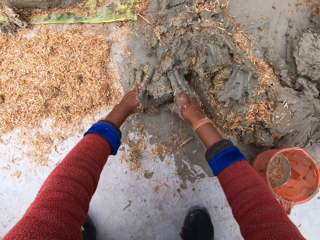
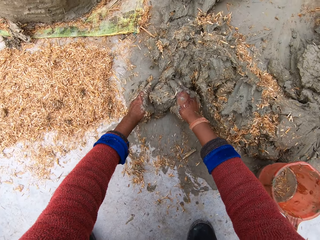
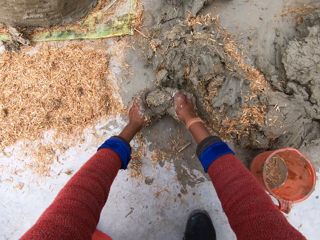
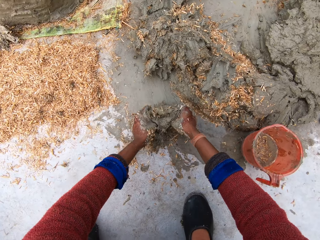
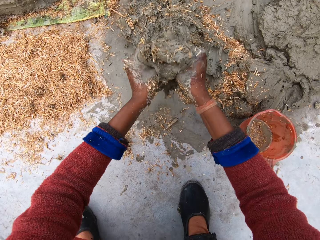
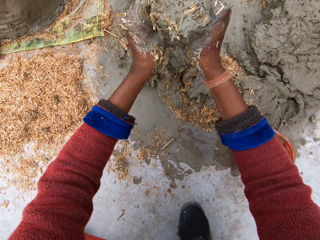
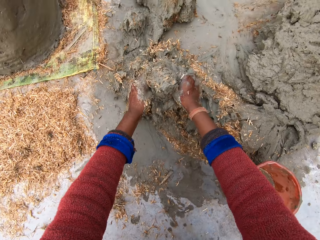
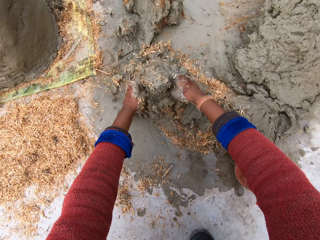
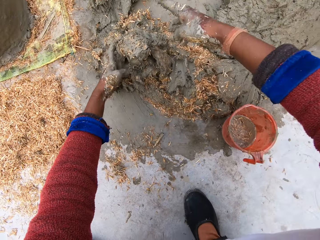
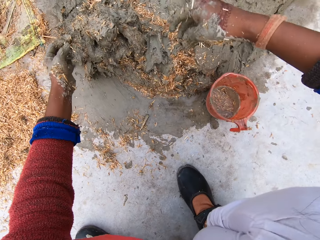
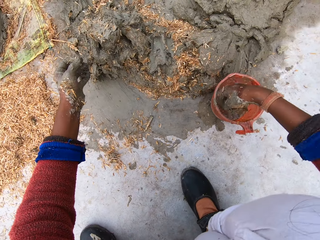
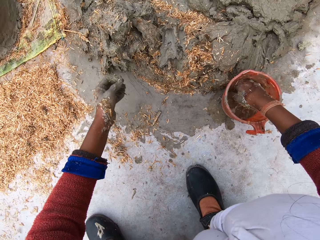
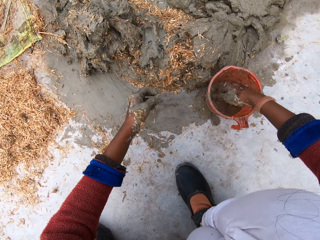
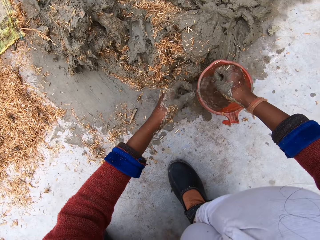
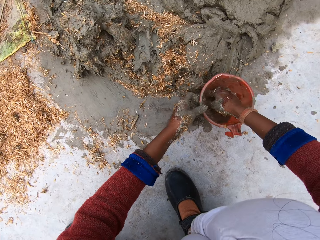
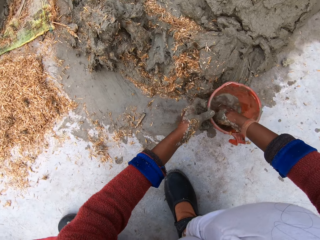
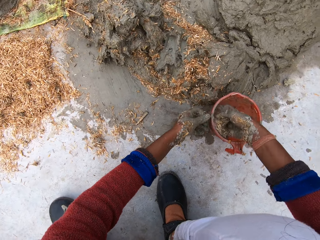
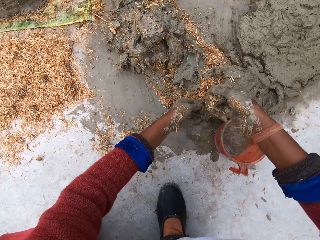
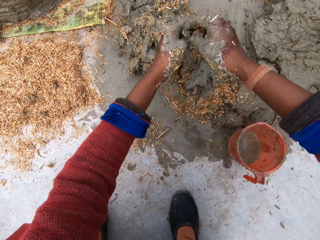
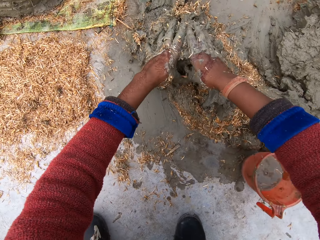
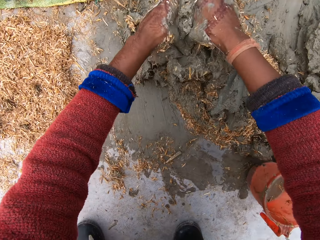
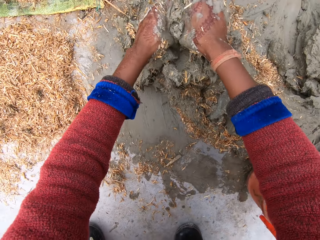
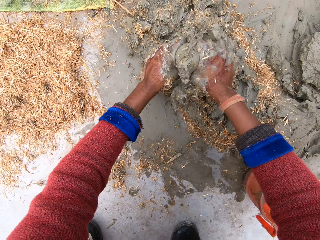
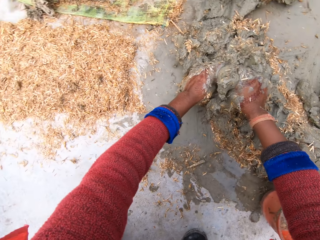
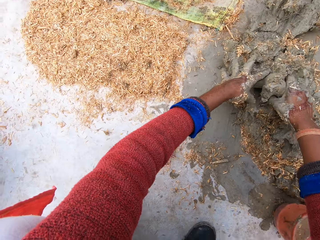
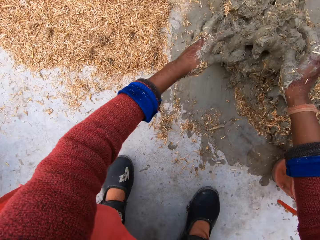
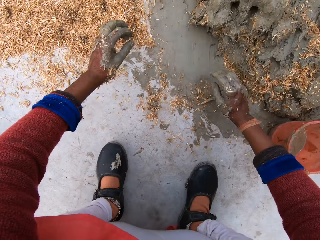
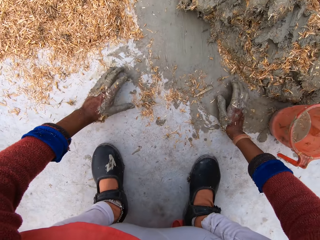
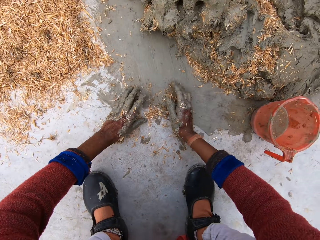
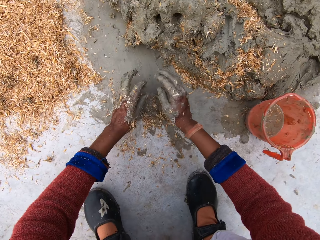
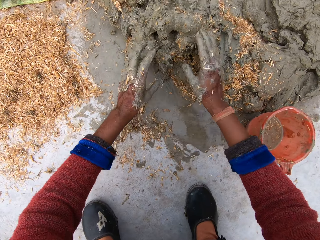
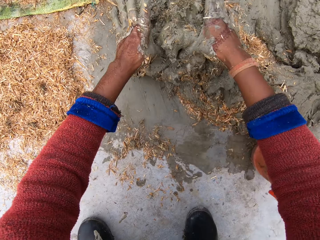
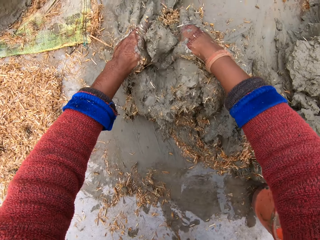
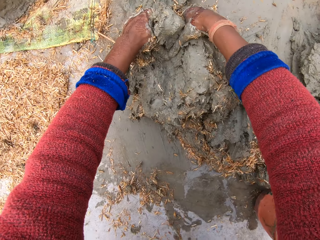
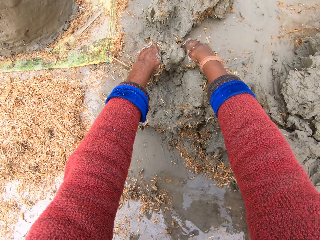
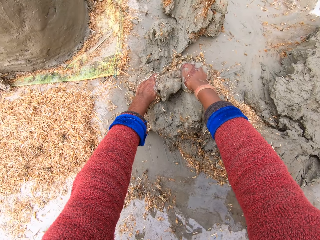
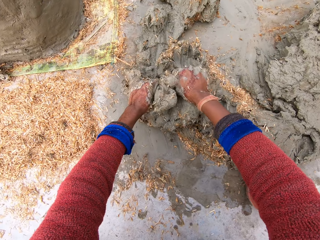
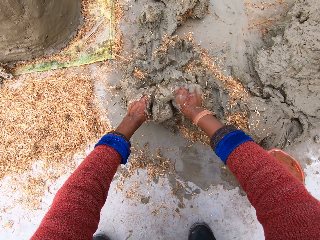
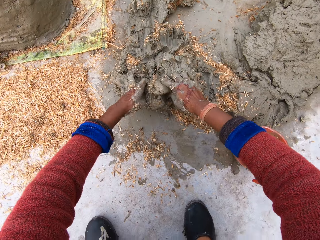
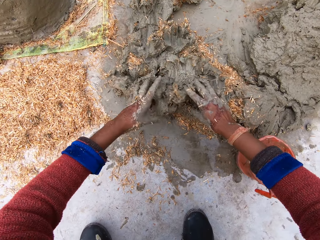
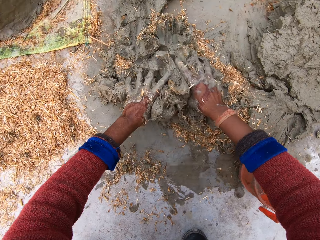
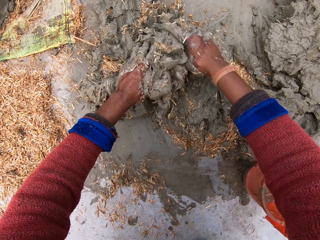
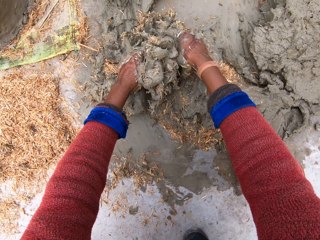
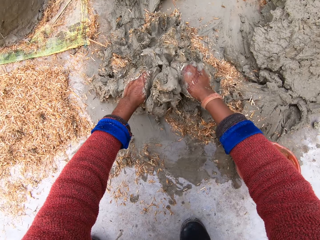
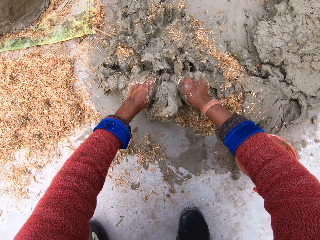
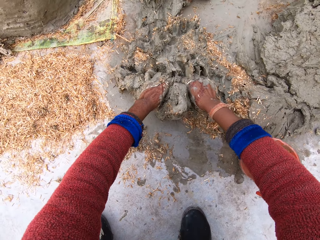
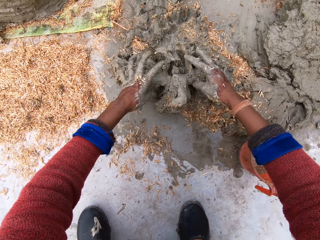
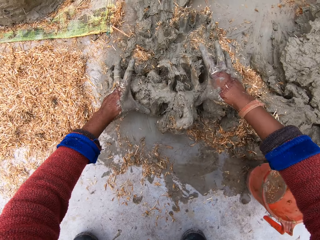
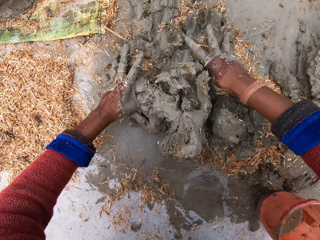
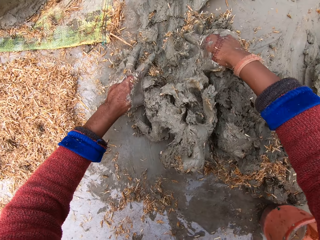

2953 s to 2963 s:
The camera wearer picks clay and drops the clay. She moves her hand away from the clay. She dips her right hand into the cup or jug of water. She holds the cup with her left hand. She moves the left hand. She touches the jug. She scoops water from the cup with her right hand. She removes her hand from the jug. She pours the water in her right hand on the clay. She moves hands towards the clay. She mixes the clay with the sawdust. She removes hands from the clay, gathers sawdust, moves hands towards the clay, and mixes the clay.

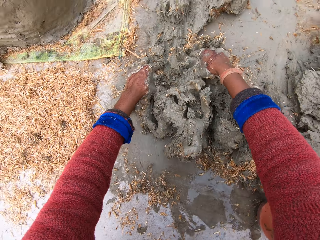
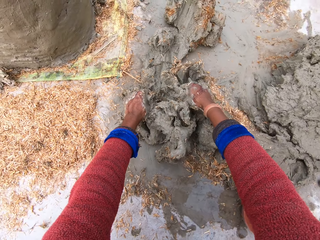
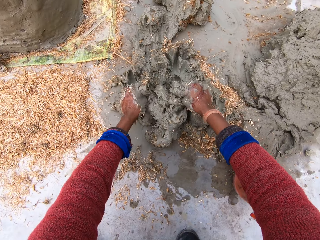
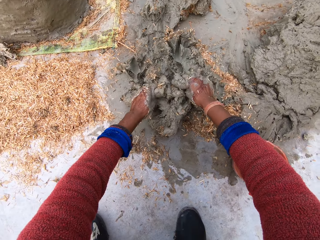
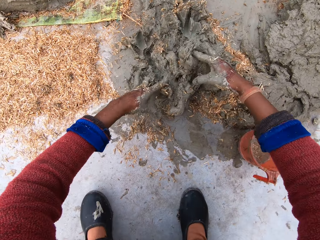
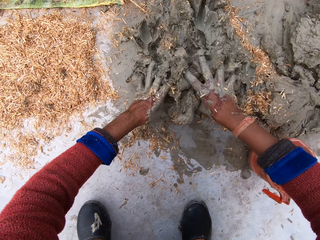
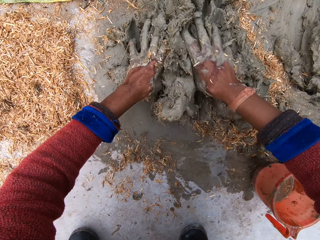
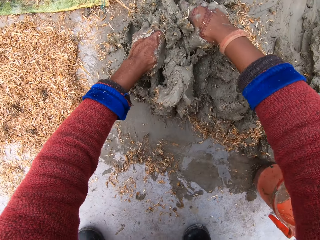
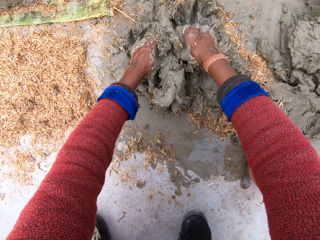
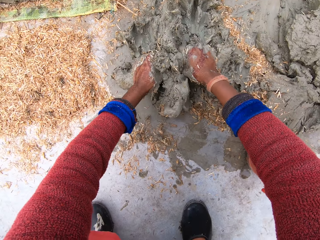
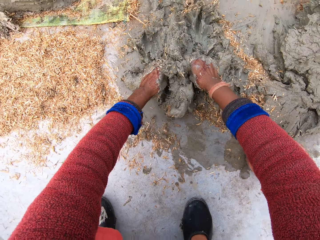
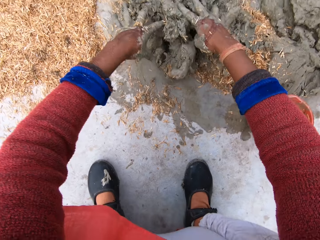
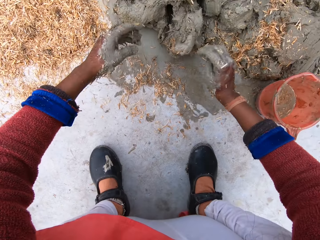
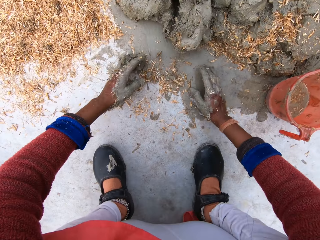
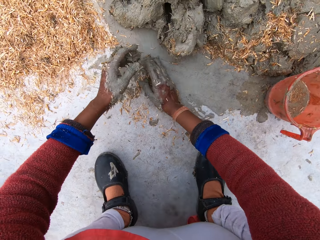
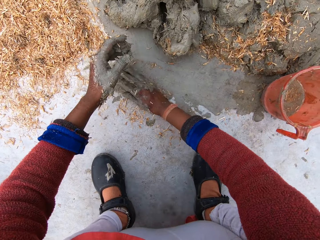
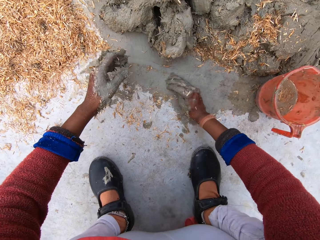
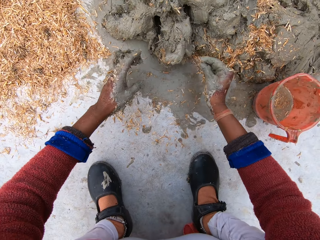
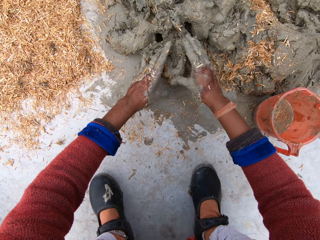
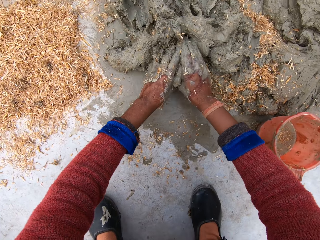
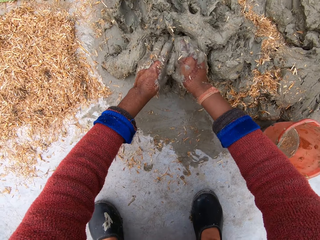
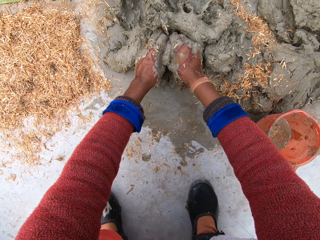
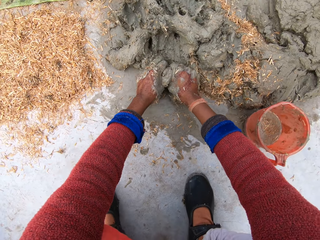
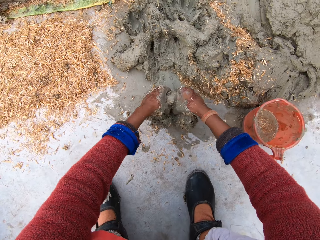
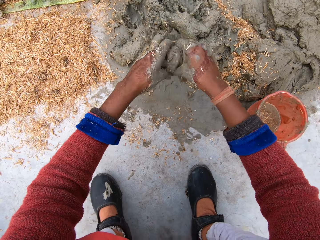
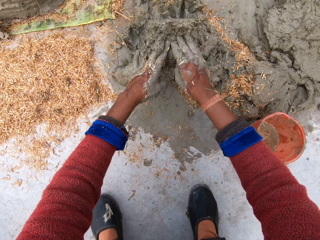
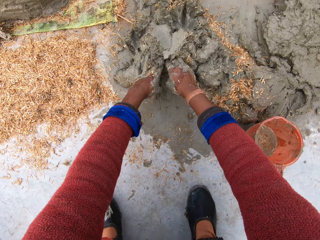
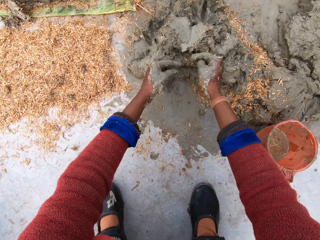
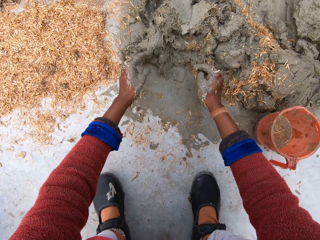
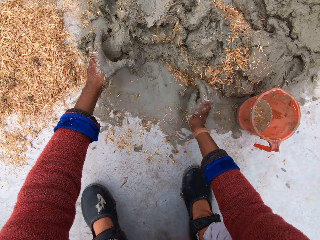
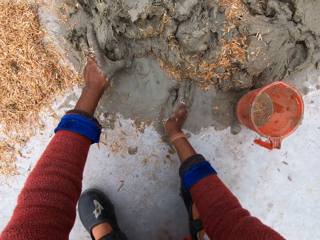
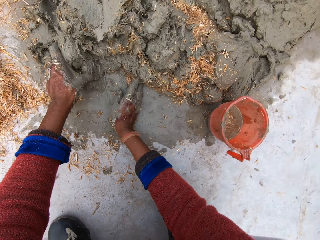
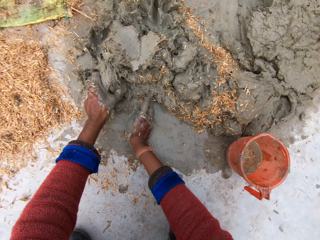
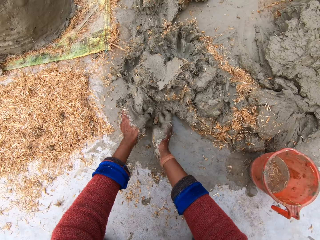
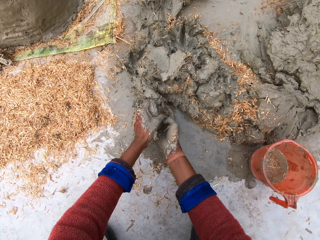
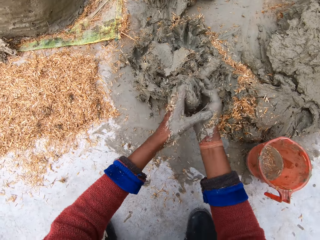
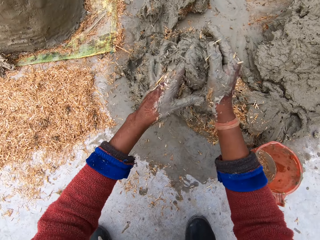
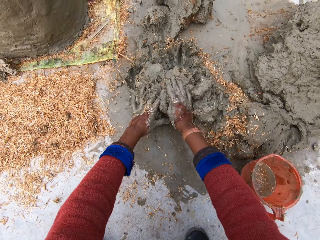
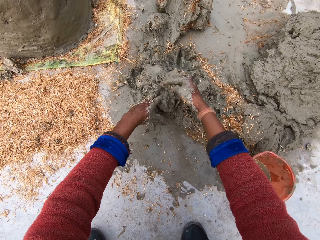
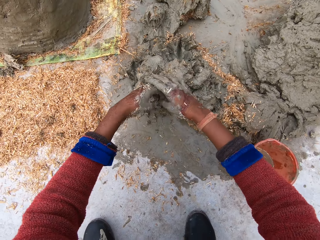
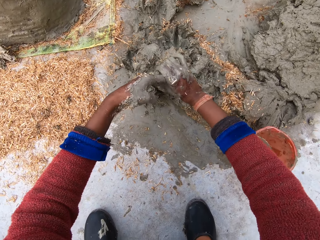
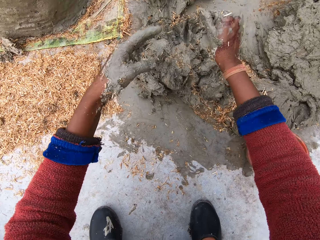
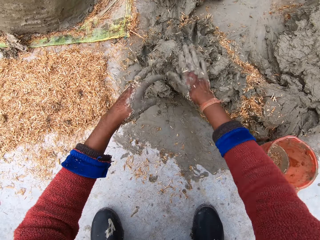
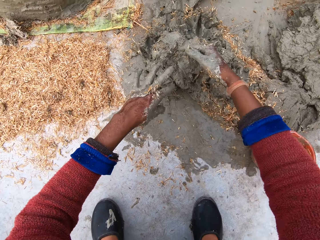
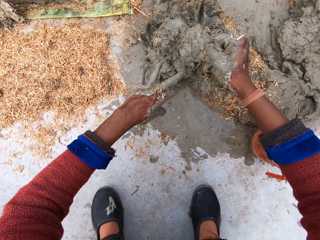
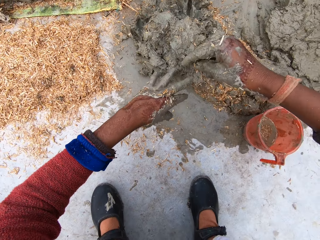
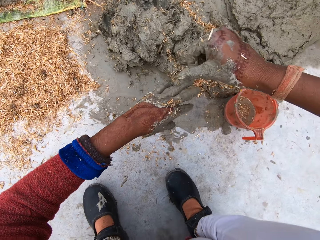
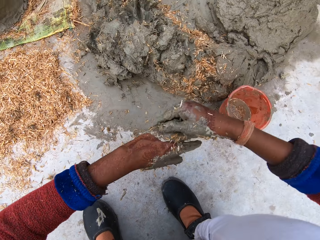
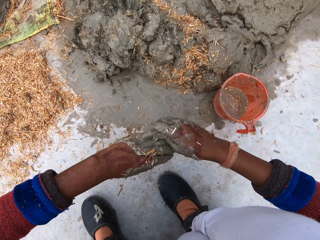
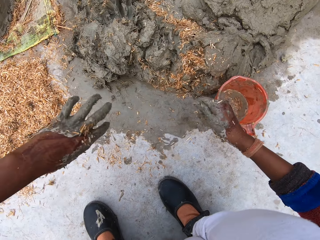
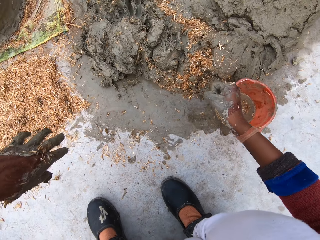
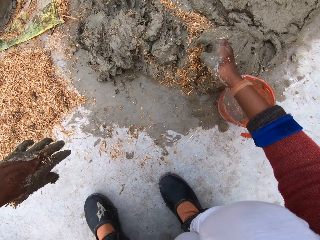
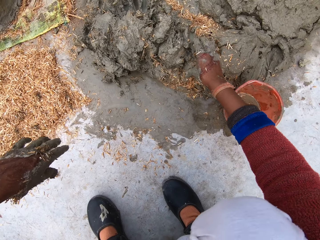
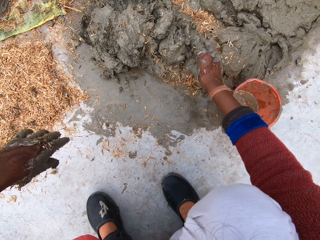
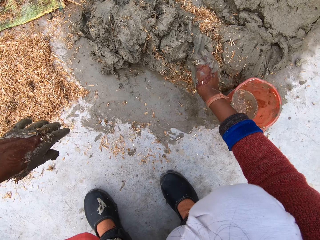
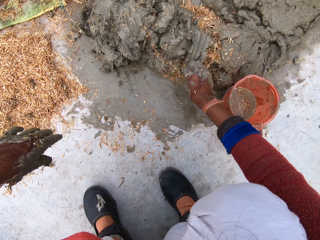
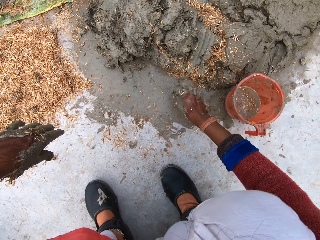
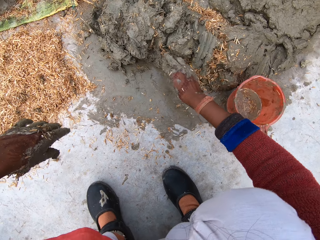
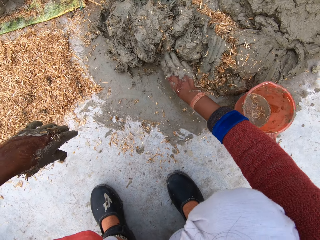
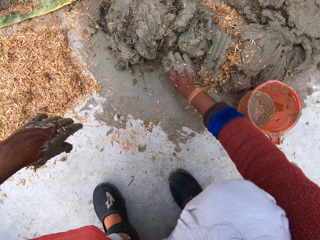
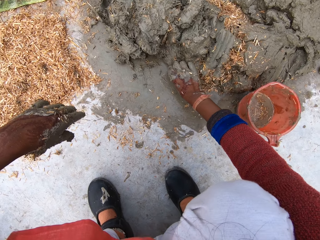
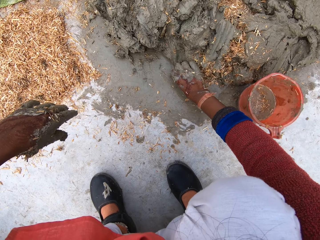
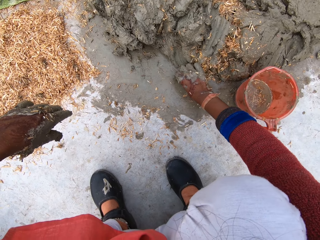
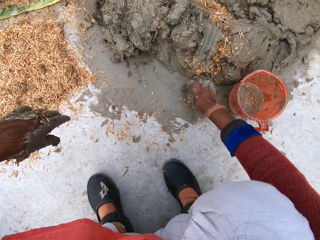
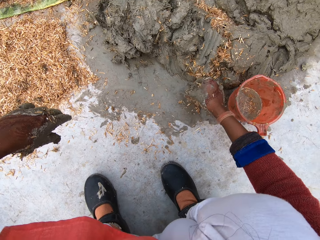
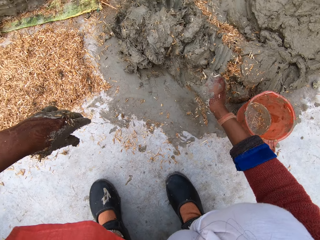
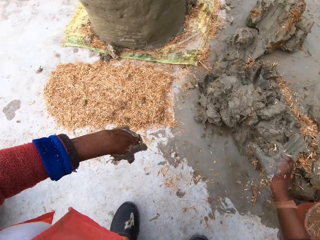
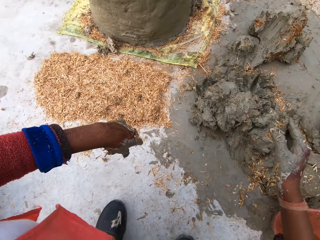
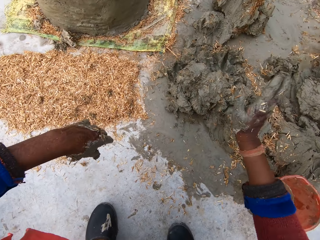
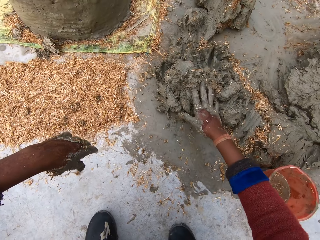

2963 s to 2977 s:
The camera wearer removes her hand from clay. She gathers sawdust. She lifts her left hand. She collects the sawdust. She picks the clay and drops the clay. She holds the clay. She moves her hand along the floor. She picks the clay and drops the clay. She removes clay from the other hand and drops the clay. She moves hands. She wipes clay from her left hand with her right hand. She moves the right hand. She takes clay from the heap of clay with her right hand. She touches the clay. She removes her hand from the clay. She picks the clay.
